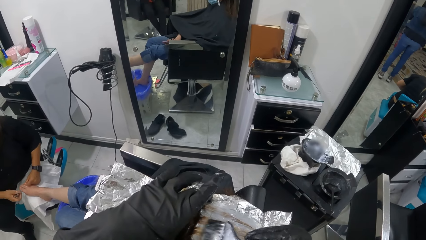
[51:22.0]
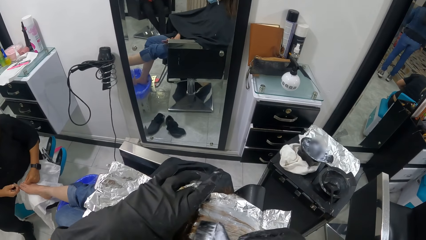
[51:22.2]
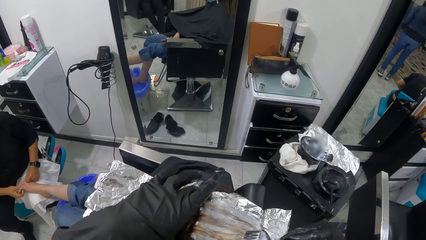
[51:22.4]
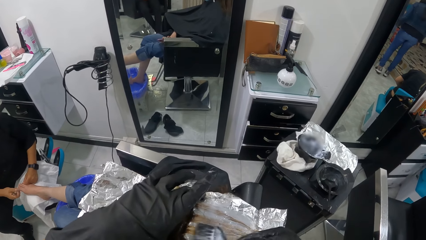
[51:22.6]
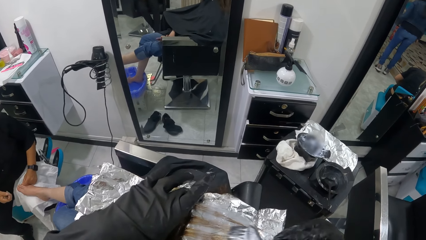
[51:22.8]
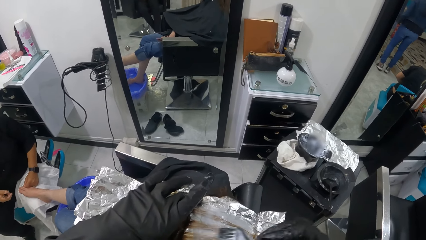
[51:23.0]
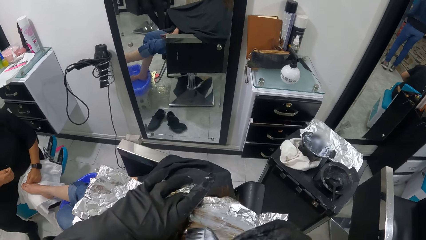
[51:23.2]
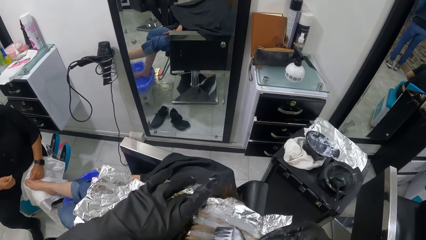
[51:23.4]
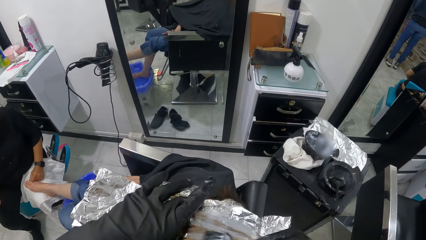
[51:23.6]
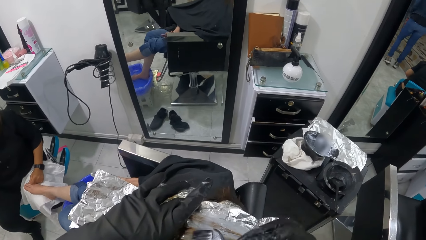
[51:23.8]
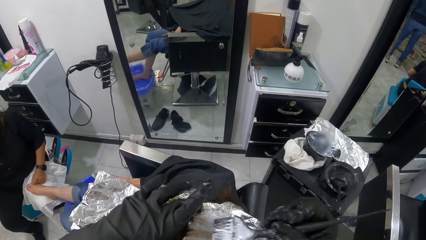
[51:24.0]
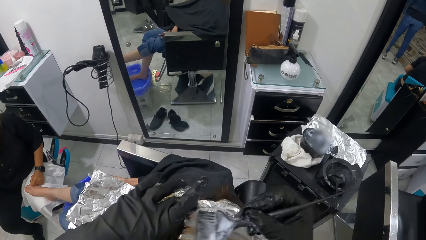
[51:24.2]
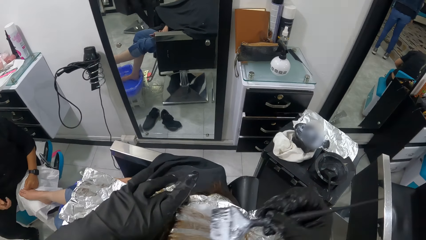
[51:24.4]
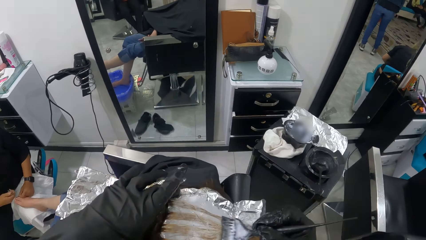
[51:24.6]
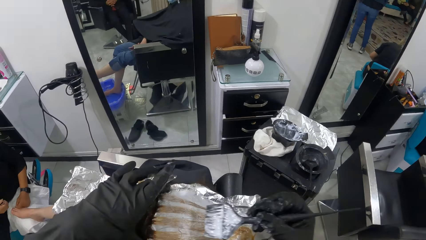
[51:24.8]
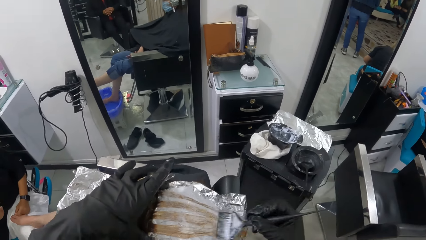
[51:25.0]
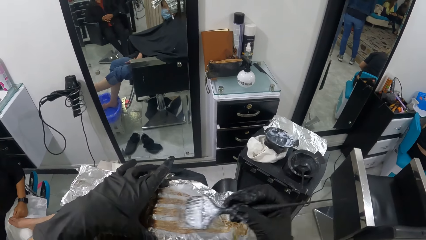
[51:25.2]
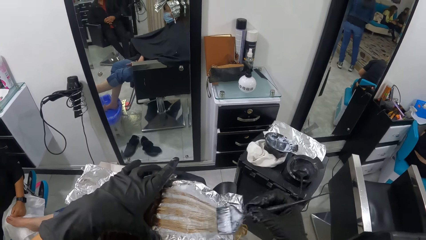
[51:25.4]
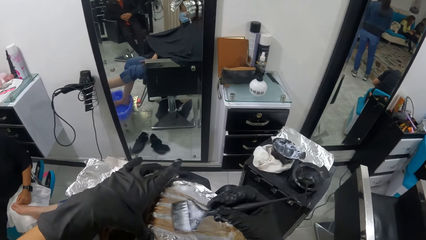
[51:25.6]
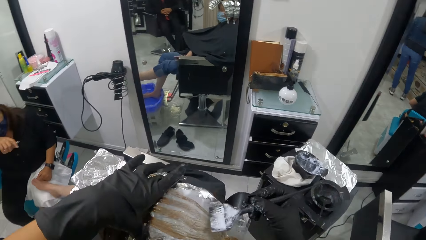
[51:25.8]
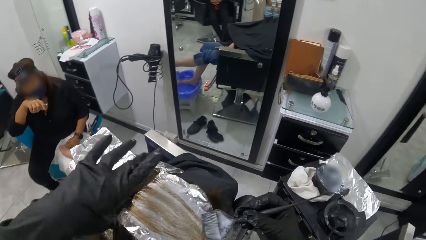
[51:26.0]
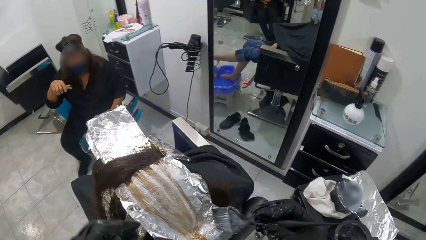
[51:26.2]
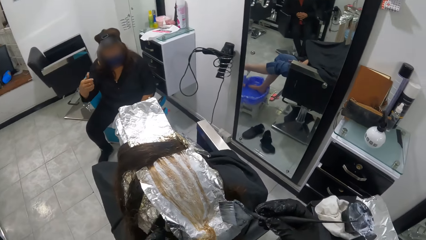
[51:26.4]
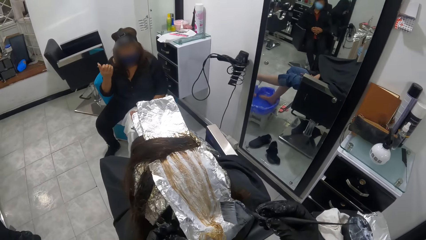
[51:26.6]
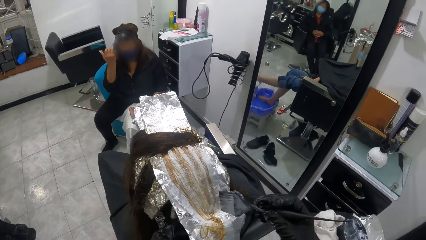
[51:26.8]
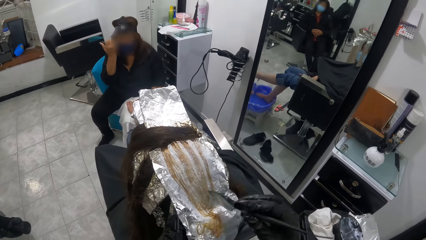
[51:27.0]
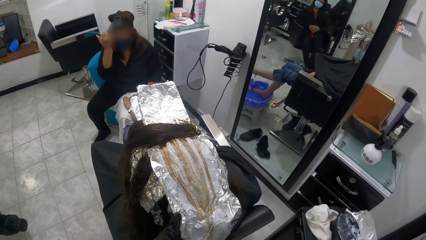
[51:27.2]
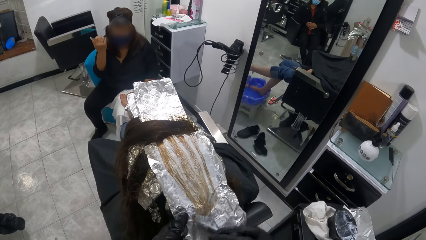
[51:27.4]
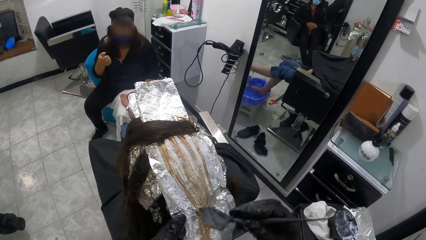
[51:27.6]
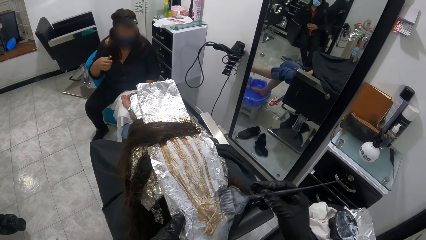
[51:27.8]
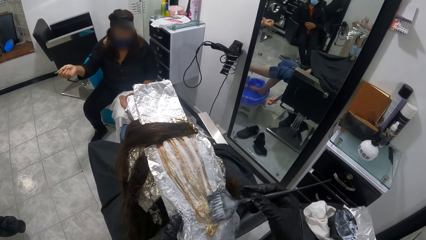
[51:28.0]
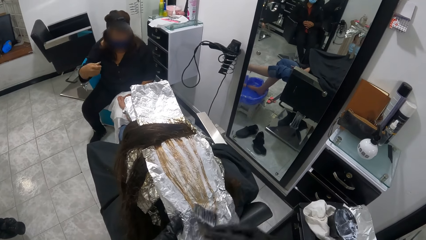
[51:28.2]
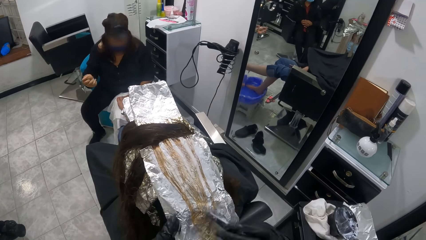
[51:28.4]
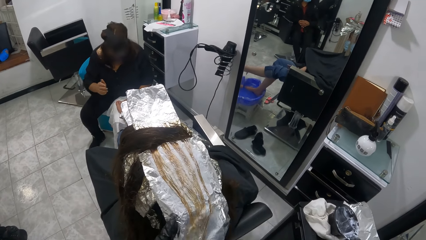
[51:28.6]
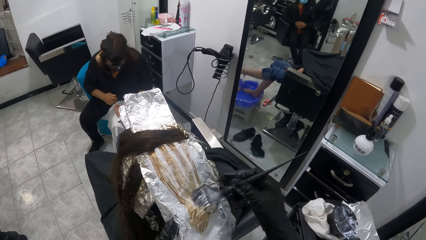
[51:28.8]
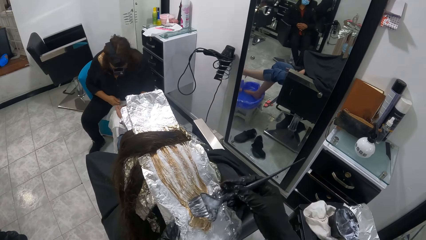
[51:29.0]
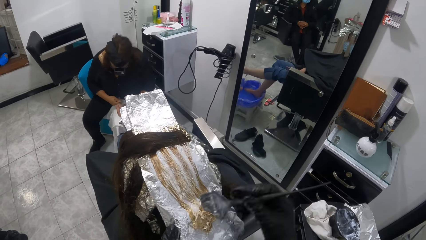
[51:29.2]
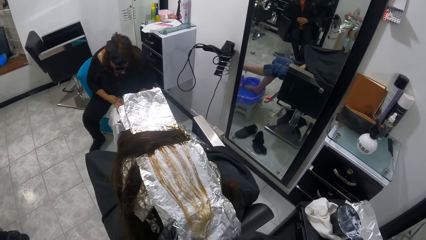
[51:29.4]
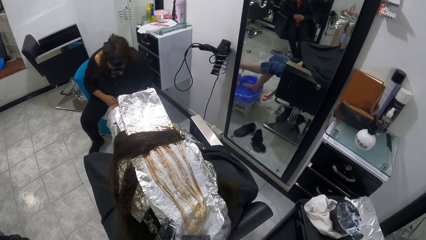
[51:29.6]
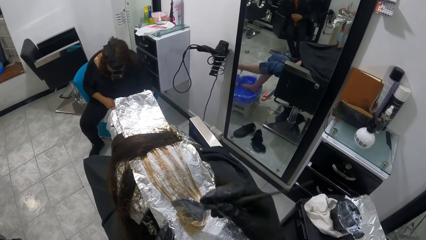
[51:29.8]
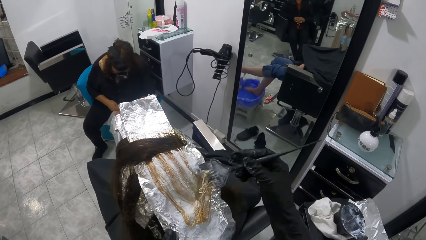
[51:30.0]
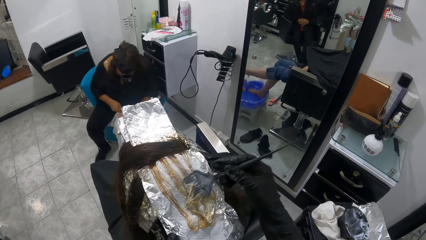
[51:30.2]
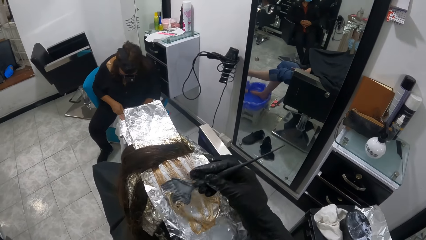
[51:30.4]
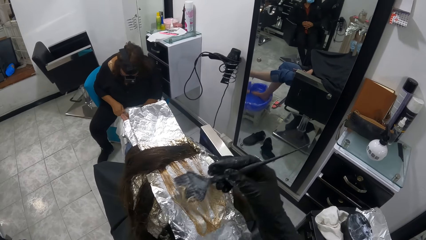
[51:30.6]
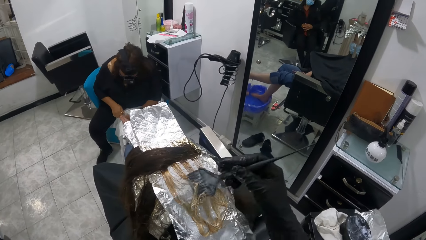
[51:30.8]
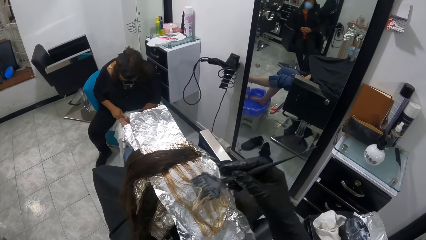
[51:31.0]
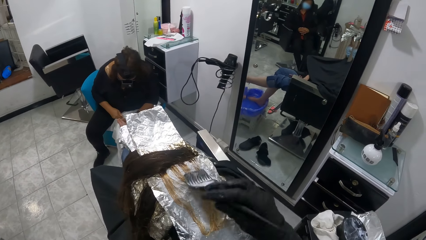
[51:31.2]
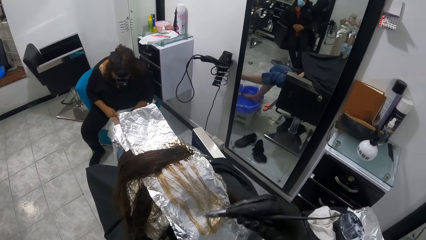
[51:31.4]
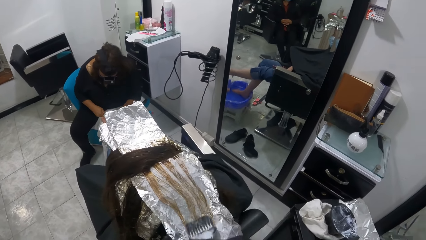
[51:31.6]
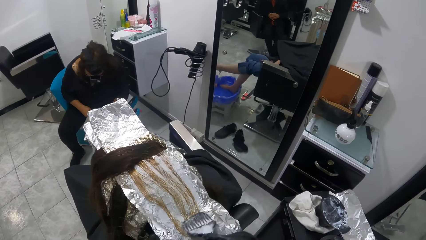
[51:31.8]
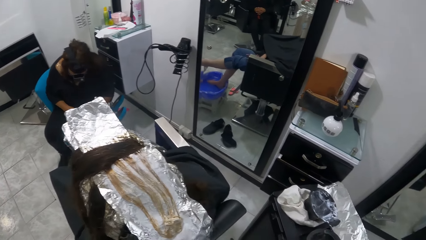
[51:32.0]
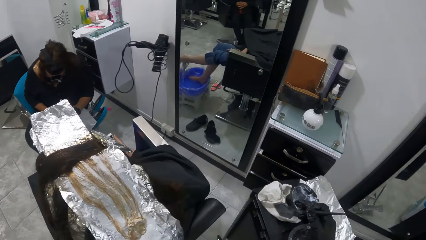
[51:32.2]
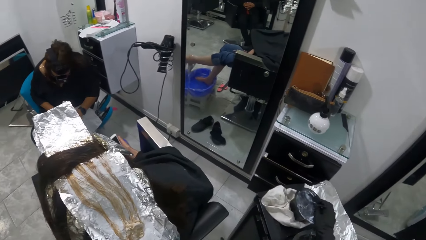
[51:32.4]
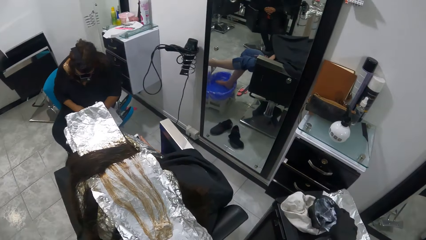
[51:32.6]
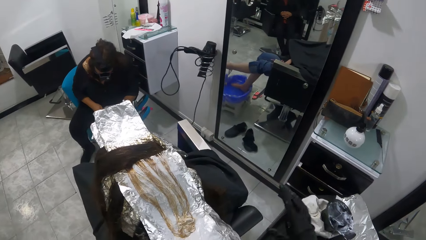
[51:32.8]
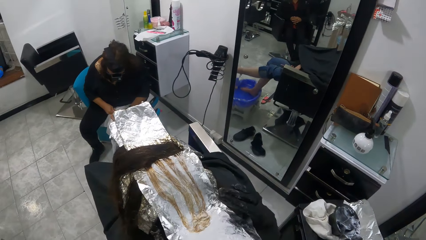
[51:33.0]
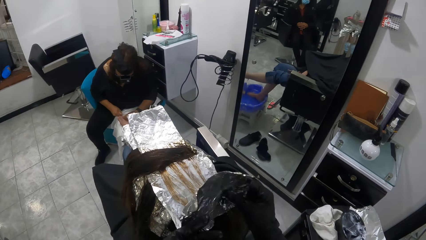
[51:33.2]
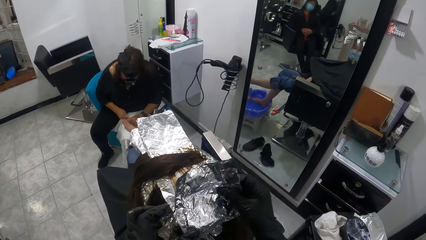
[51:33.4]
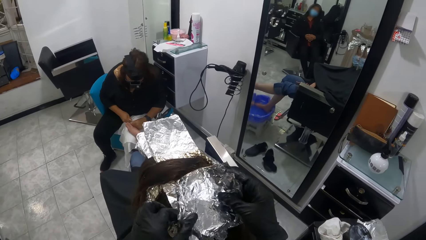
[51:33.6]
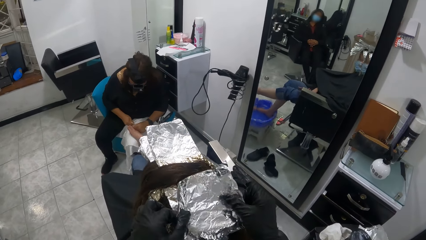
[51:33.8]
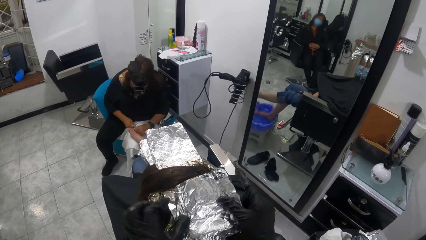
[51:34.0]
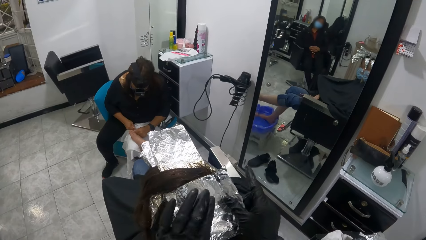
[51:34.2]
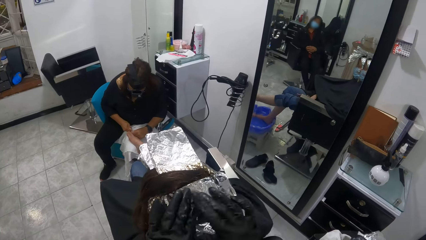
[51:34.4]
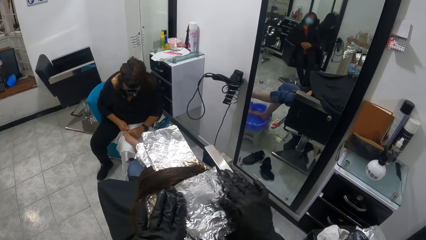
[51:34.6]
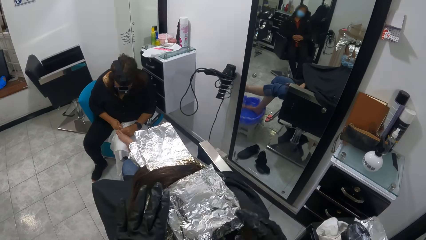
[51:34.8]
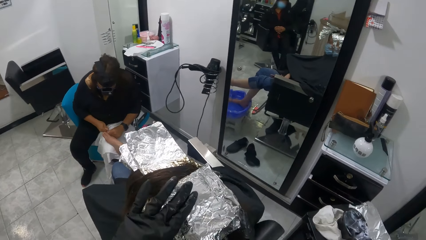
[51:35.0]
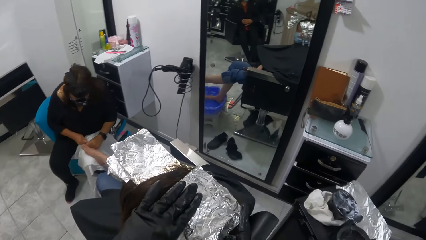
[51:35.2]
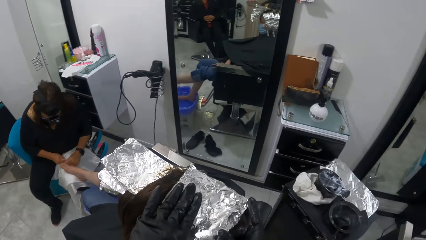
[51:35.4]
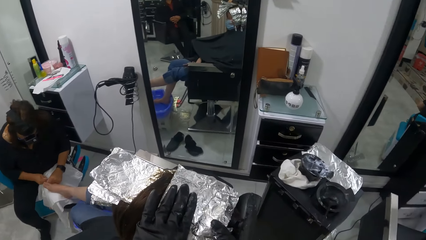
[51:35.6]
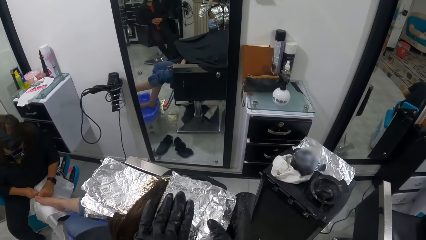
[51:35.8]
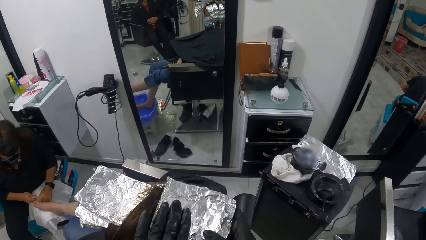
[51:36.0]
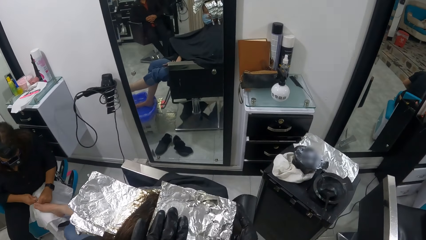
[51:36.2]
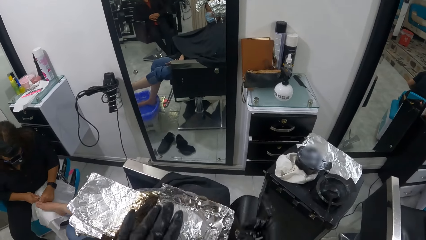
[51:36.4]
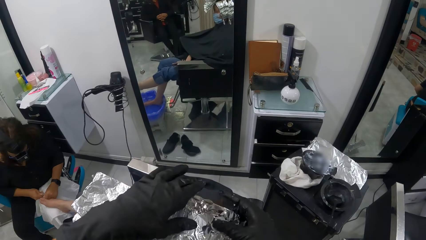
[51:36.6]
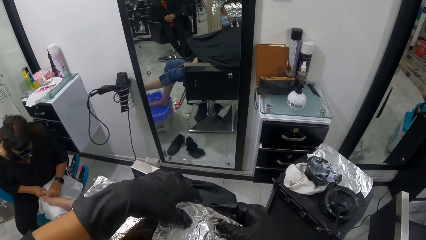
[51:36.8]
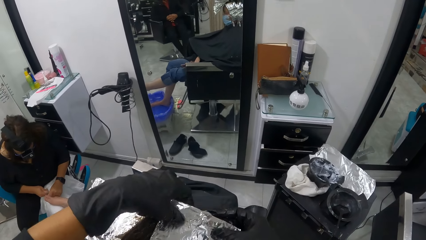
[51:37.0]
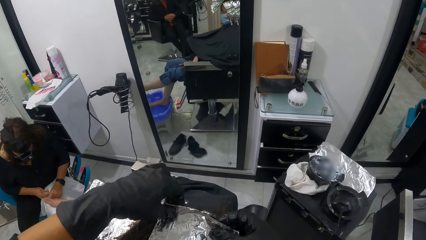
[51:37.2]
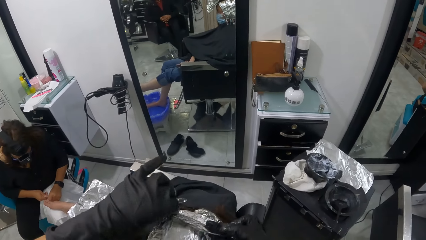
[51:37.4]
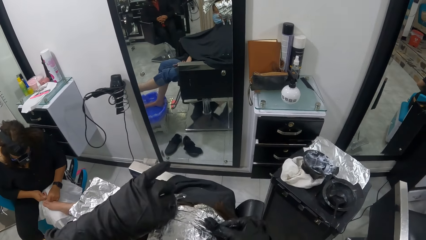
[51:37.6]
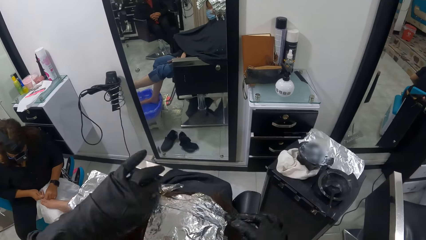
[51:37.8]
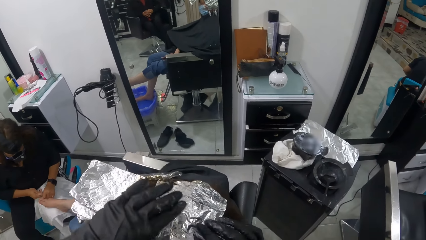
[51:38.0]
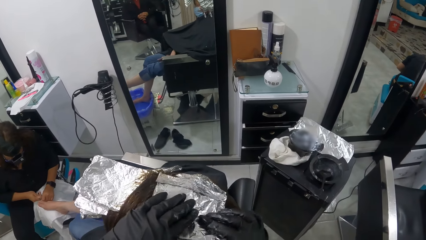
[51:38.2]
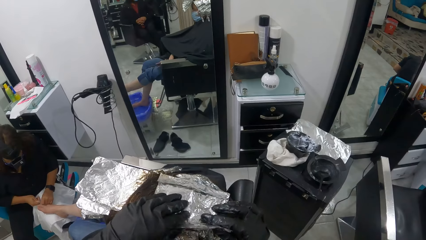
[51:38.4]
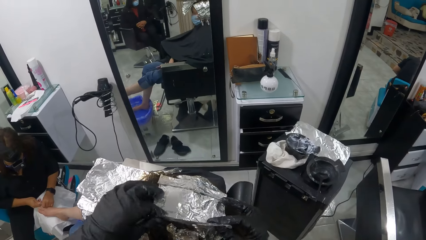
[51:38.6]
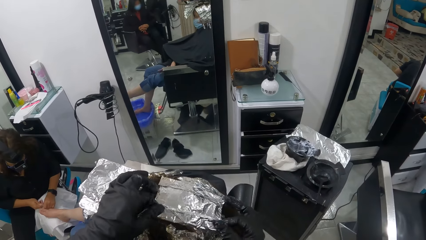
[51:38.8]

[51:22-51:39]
The woman adjusts her camera with her right hand. The camera wearer holds the foil with her left hand. She pulls the foil on the woman's hair and applies dye on the woman's hair. She drops the brush into the highlighter bowl on the trolley. She moves the right hand. She wraps the foil on the woman's hair with both hands.
